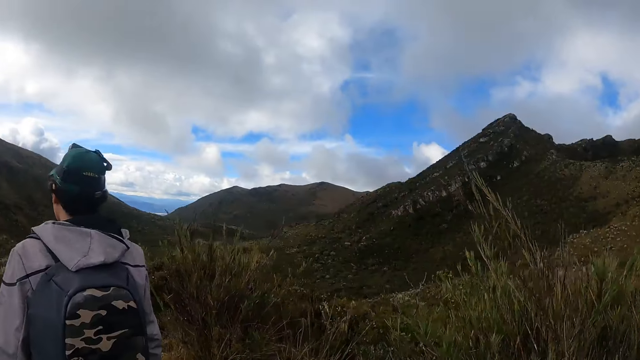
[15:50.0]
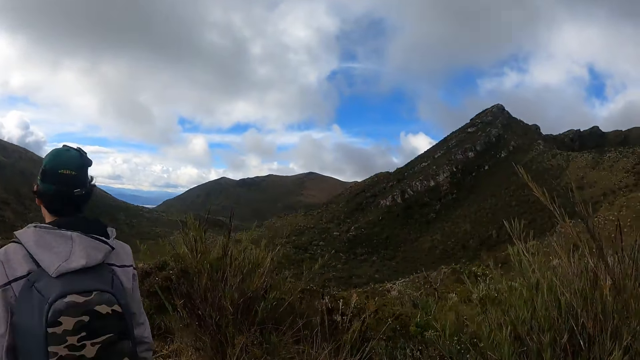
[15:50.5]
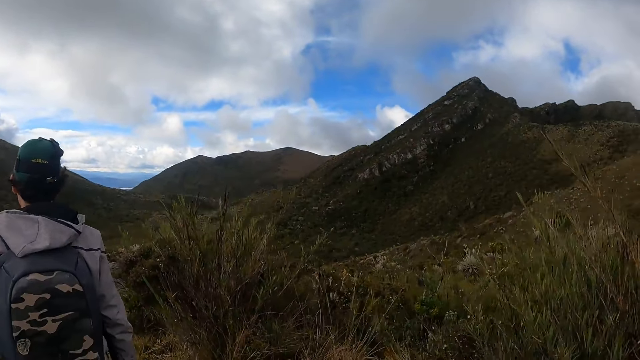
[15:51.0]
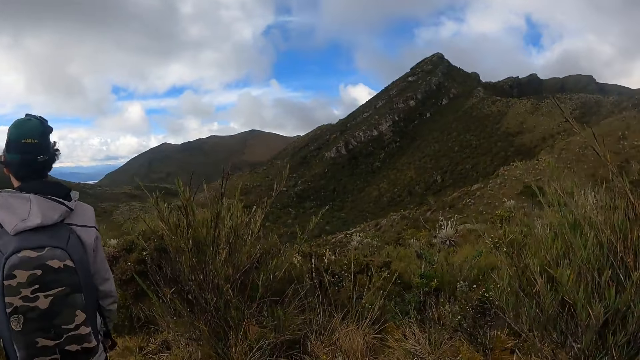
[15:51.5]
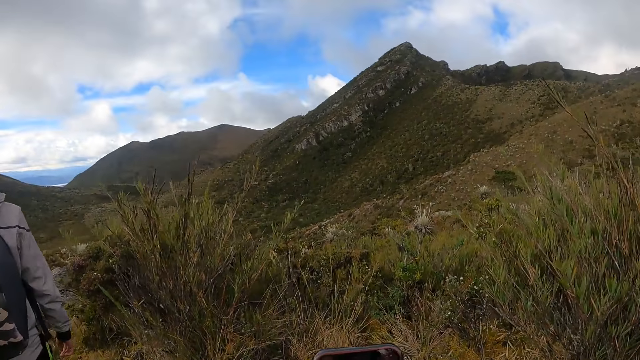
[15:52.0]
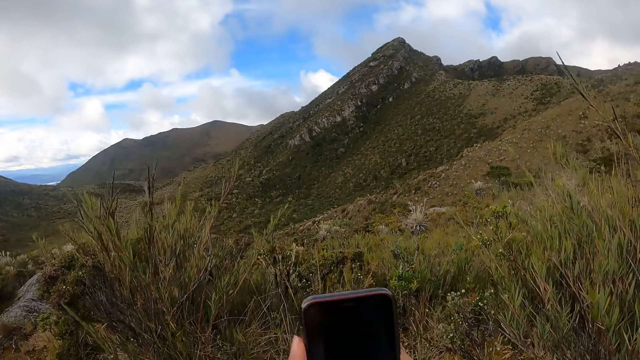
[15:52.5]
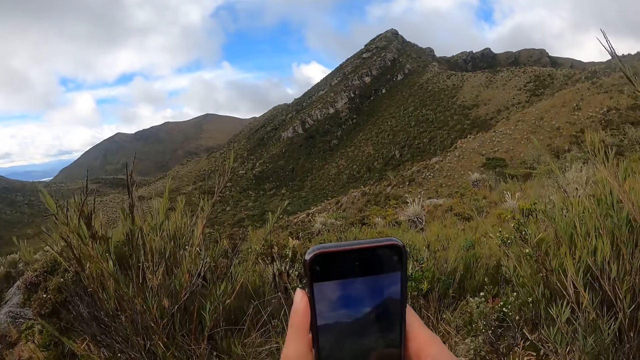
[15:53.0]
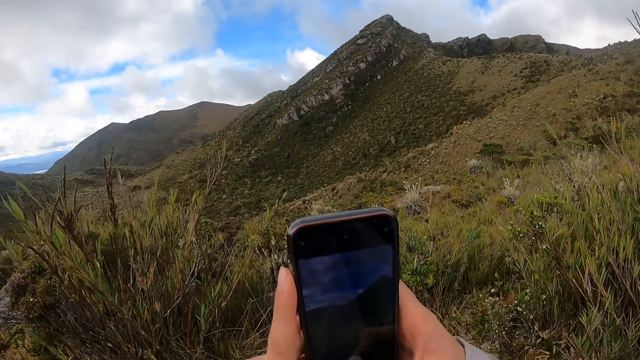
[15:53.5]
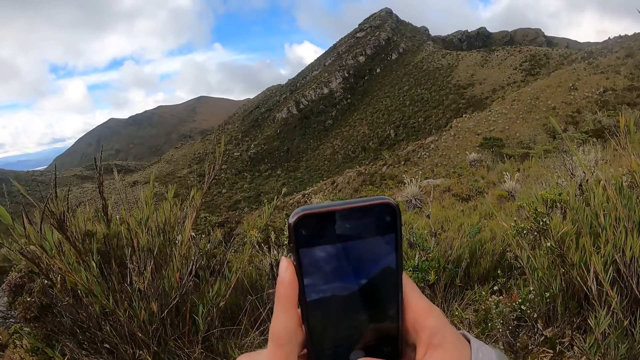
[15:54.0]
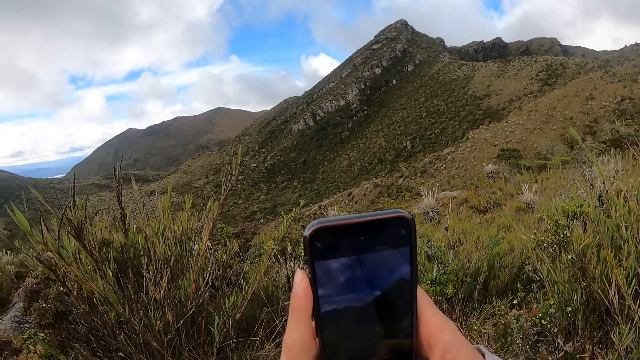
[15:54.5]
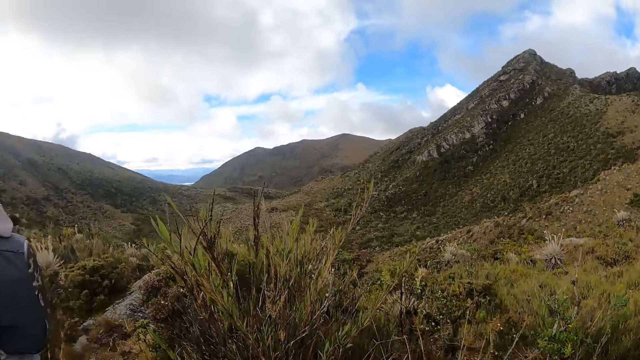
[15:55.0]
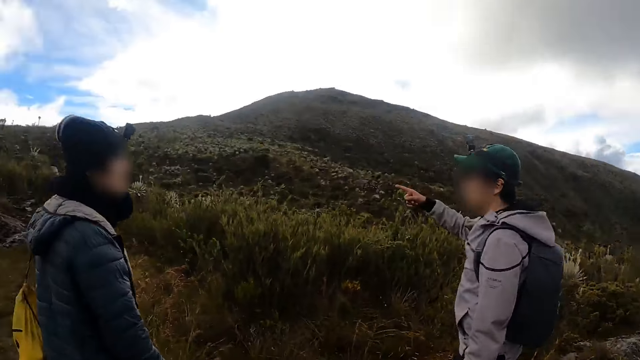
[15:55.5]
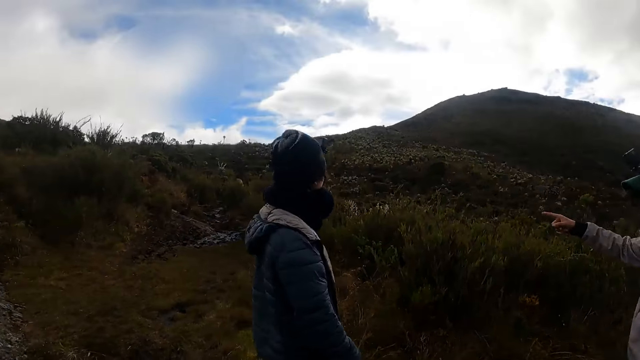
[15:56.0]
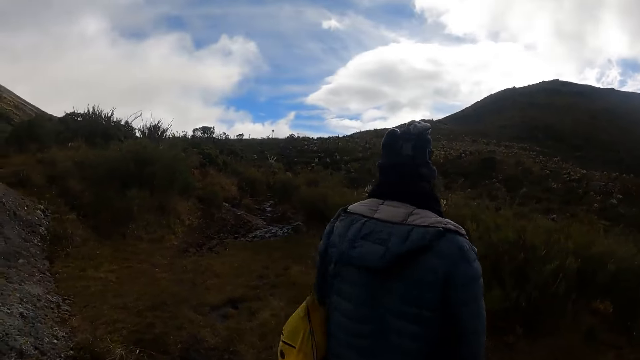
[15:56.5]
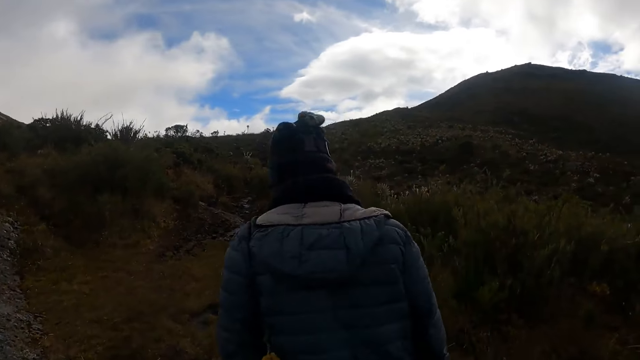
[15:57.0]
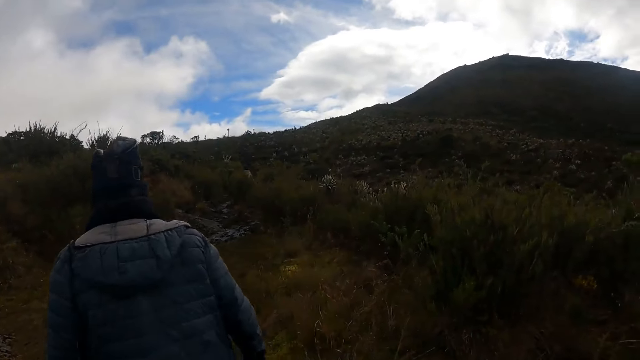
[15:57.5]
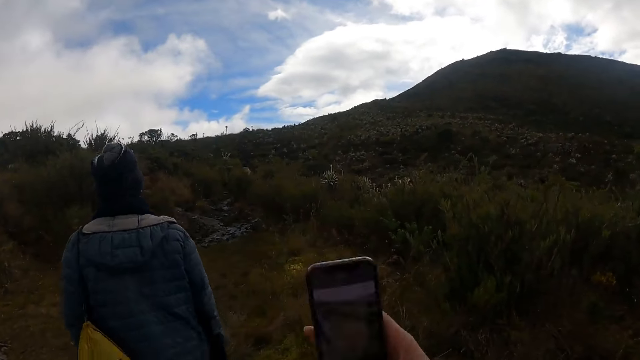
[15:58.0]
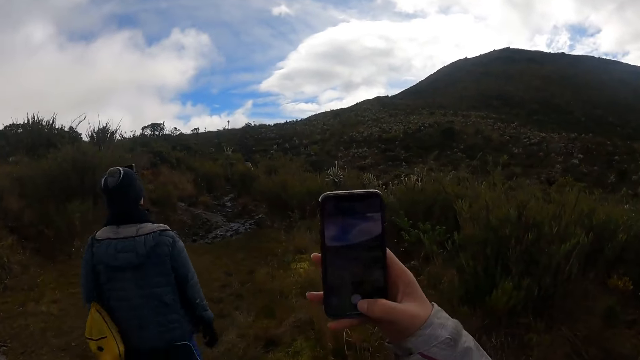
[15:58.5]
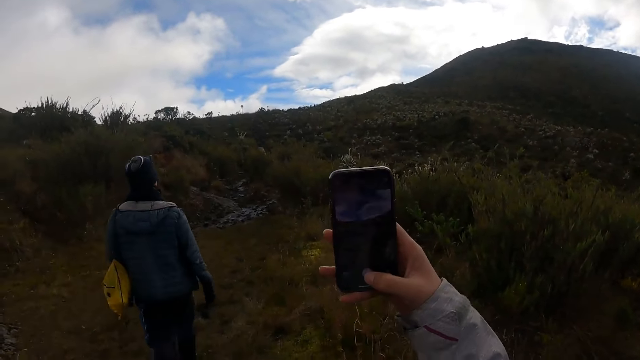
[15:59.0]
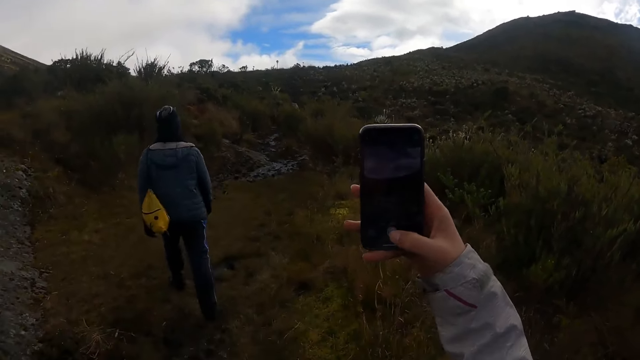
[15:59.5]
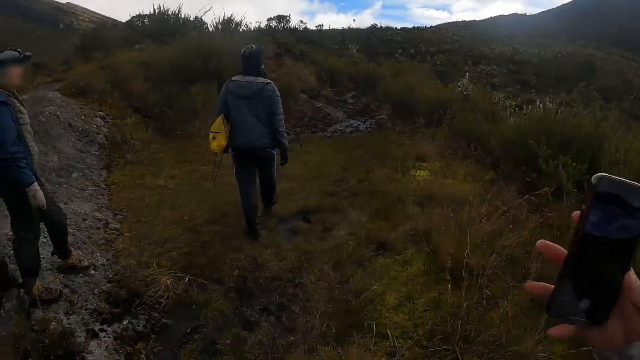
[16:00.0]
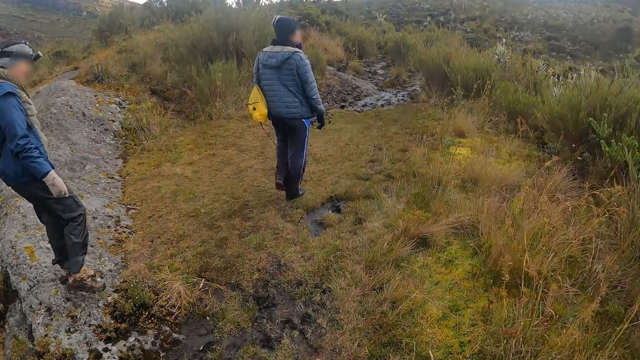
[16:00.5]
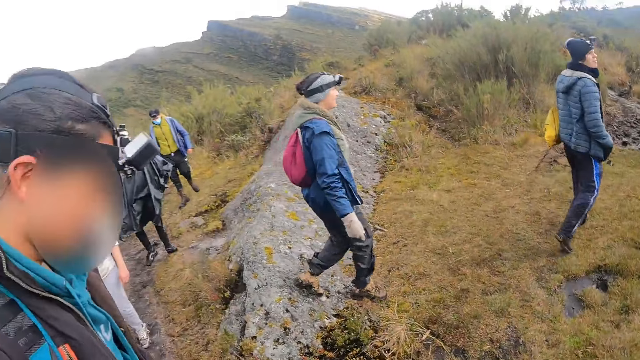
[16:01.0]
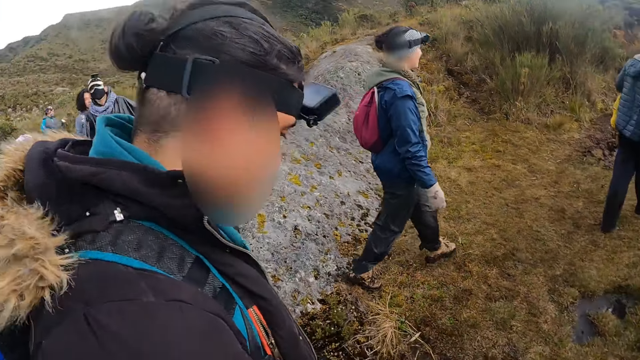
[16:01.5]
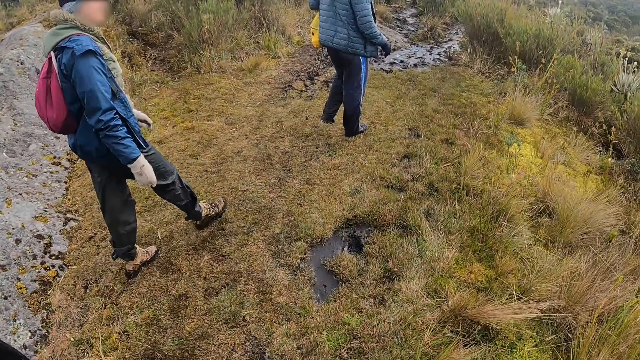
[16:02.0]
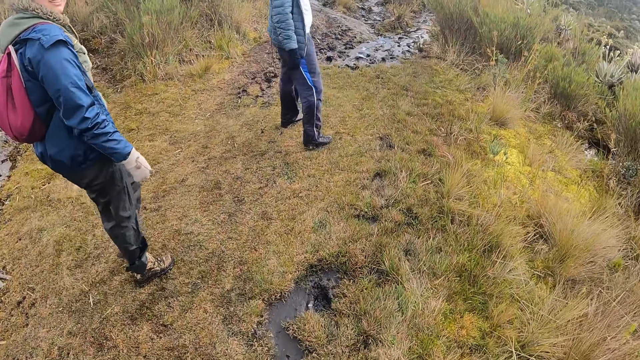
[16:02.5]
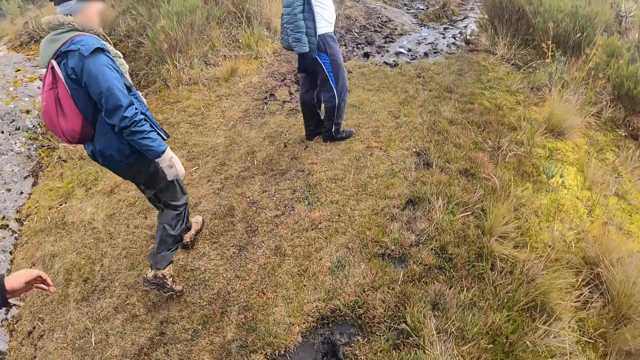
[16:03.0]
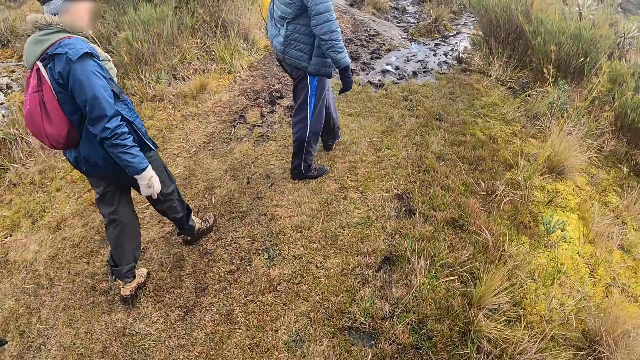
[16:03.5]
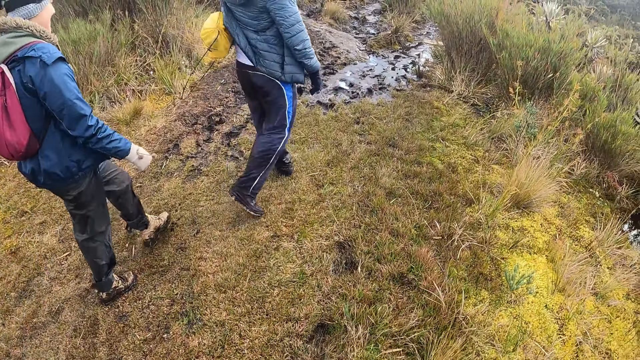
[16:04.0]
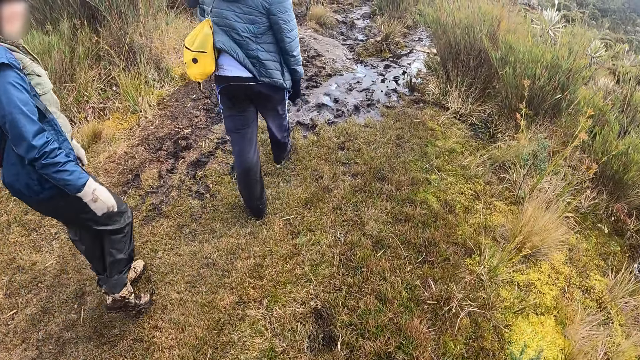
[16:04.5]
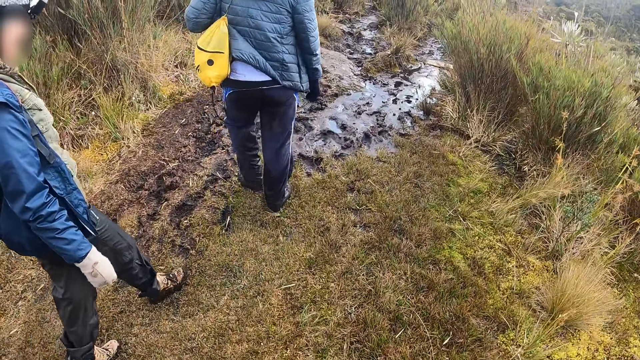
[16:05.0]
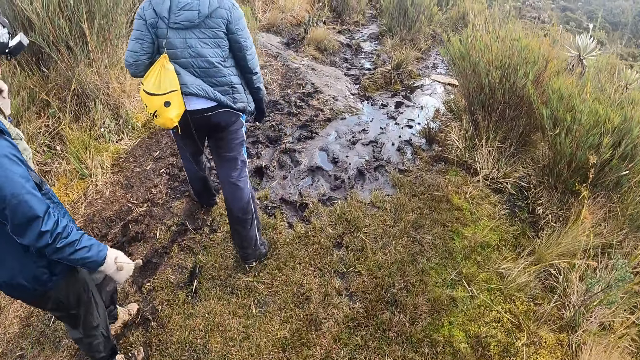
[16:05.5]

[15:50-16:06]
The camera wearer walks through the shrubs. She operates the phone with both hands. She takes pictures. A man interacts with a woman. The camera wearer looks around the shrubs. She operates the phone with her right hand. She takes pictures. She walks through the shrubs.

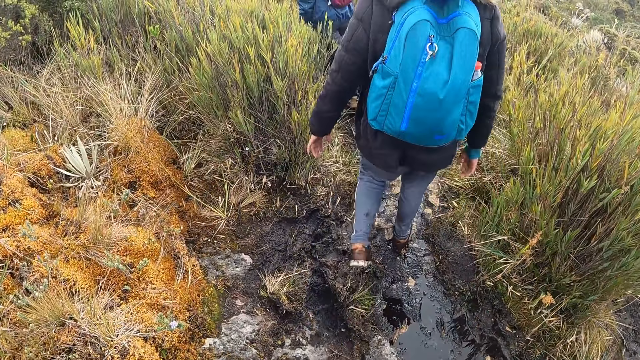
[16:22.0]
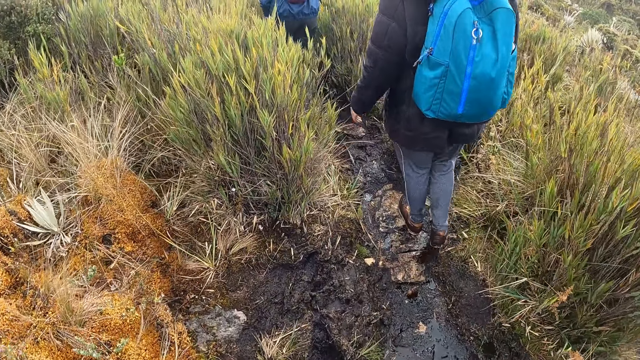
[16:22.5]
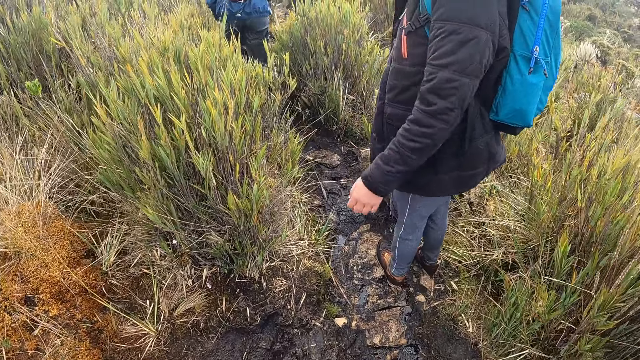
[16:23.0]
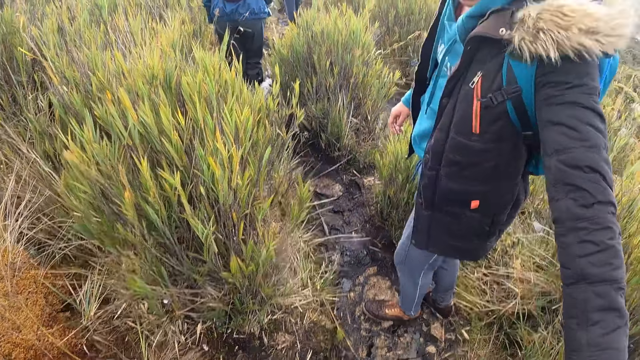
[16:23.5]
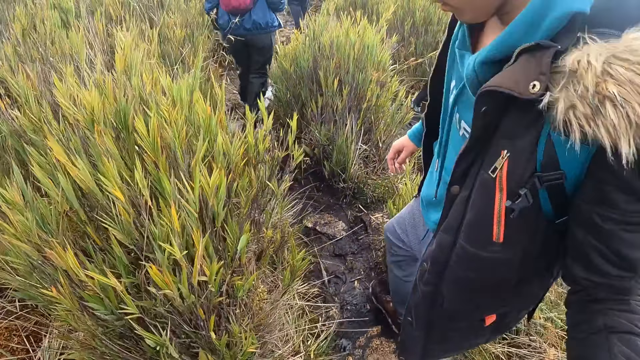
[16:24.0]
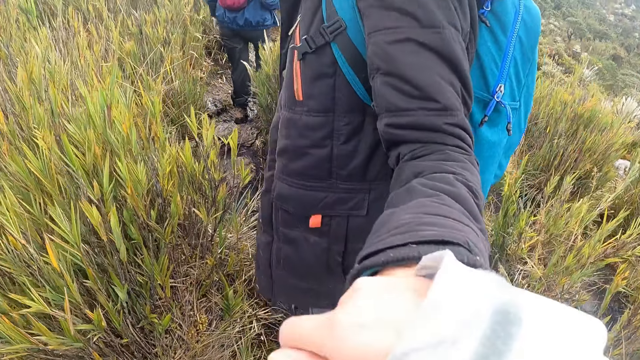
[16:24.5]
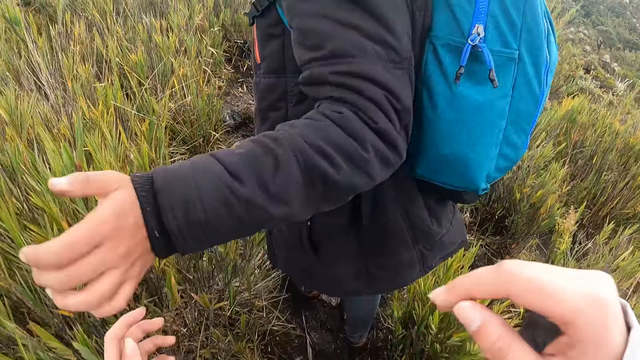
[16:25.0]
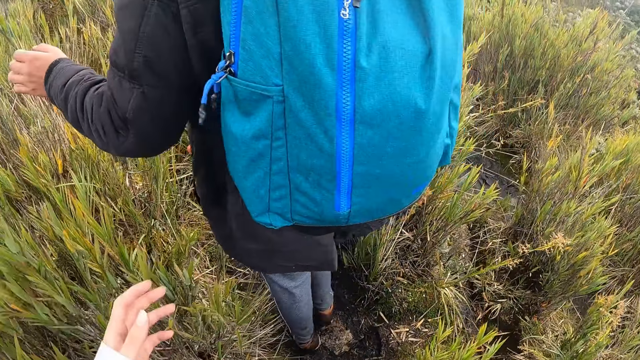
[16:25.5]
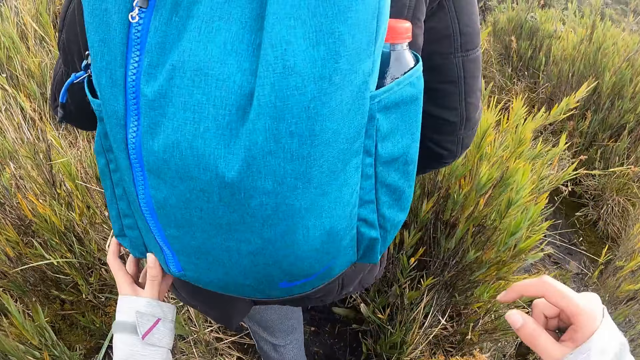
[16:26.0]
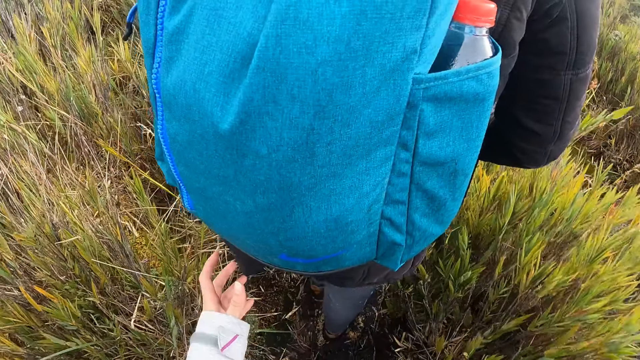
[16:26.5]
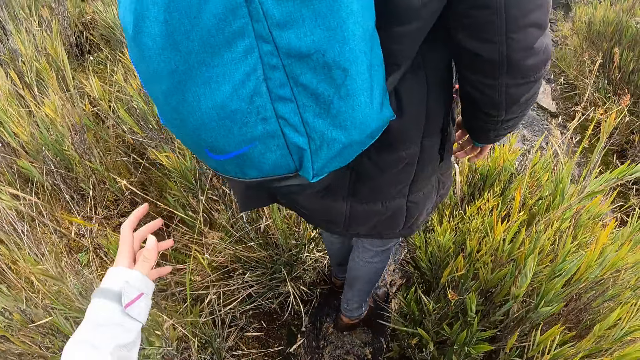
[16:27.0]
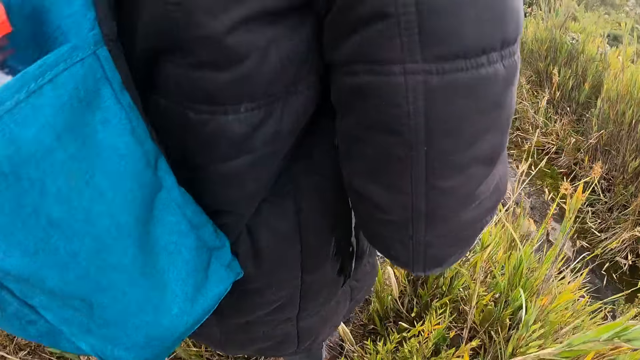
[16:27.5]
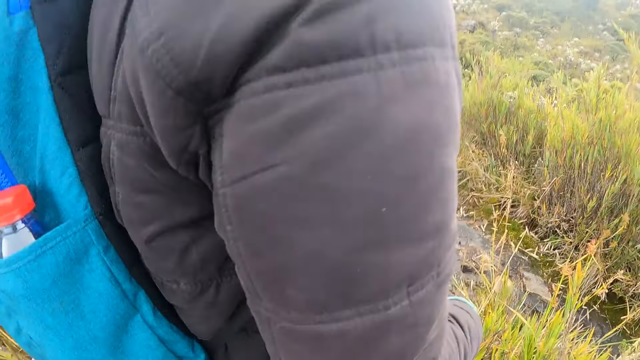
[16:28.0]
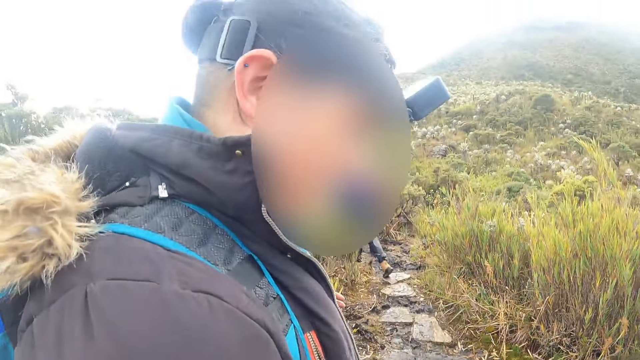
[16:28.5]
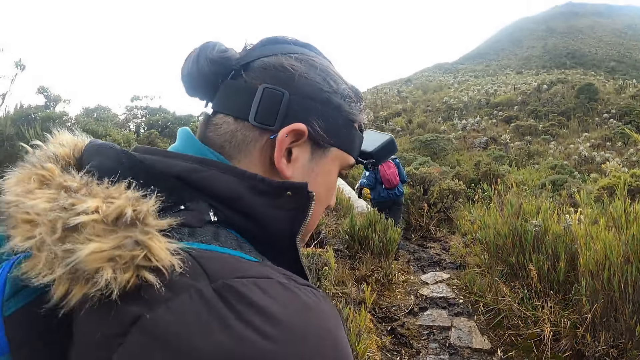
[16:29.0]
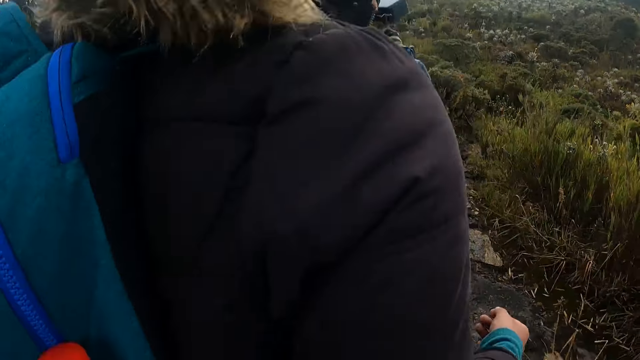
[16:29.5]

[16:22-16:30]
A man pulls the camera wearer. The man holds the right hand of the camera wearer with his left hand. The camera wearer walks through the shrubs. She touches a bag on the back of the man with her left hand. She converses with the man.
